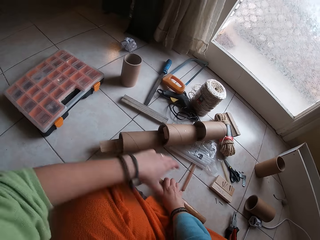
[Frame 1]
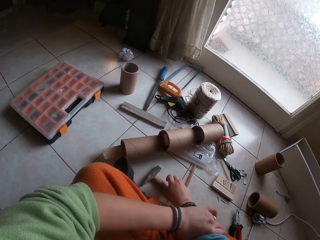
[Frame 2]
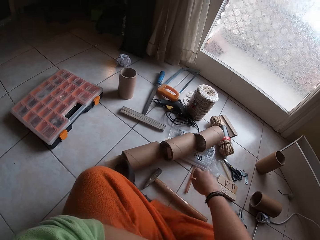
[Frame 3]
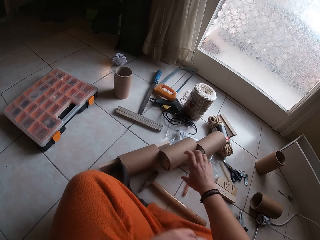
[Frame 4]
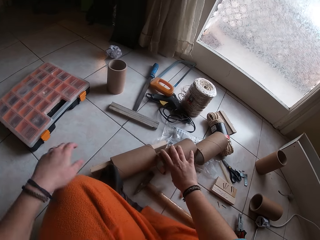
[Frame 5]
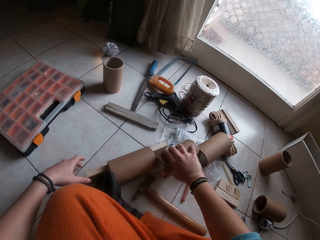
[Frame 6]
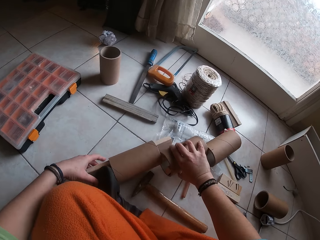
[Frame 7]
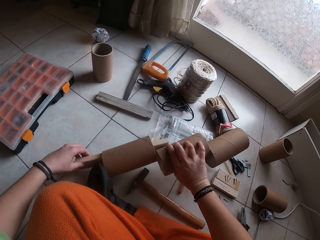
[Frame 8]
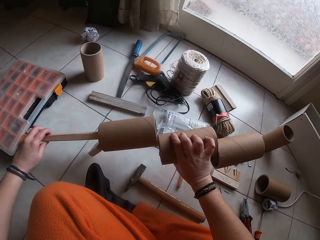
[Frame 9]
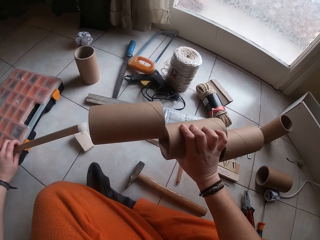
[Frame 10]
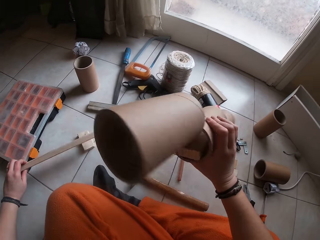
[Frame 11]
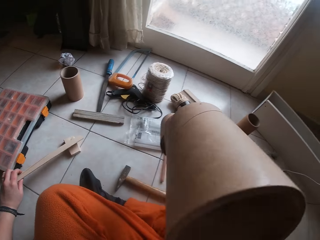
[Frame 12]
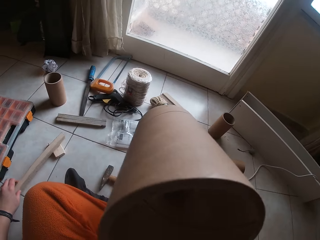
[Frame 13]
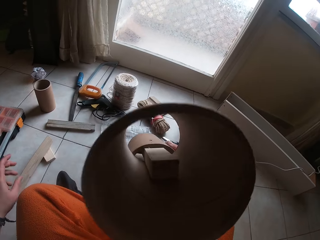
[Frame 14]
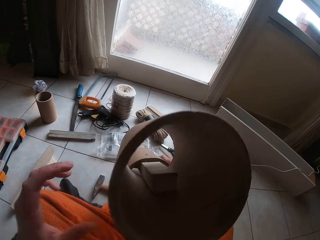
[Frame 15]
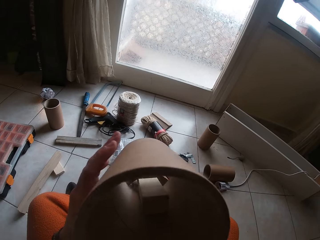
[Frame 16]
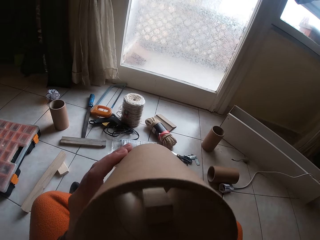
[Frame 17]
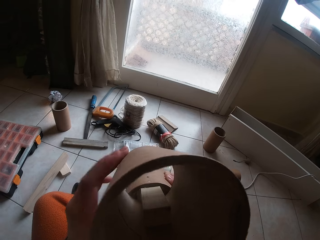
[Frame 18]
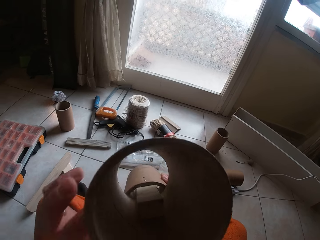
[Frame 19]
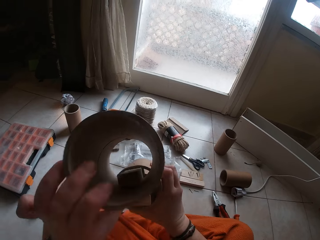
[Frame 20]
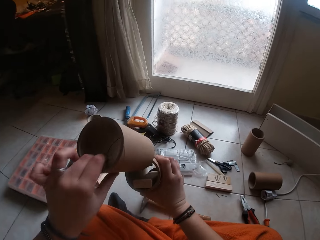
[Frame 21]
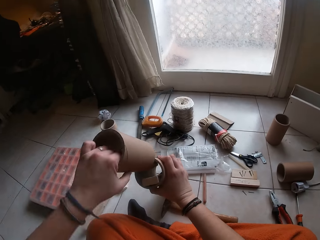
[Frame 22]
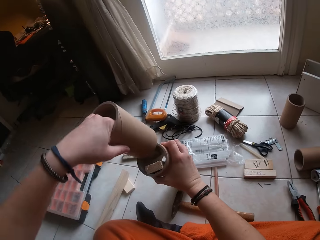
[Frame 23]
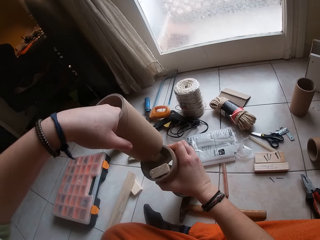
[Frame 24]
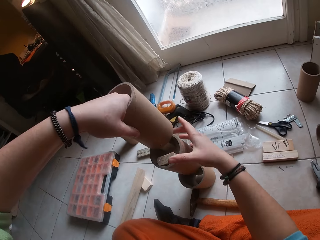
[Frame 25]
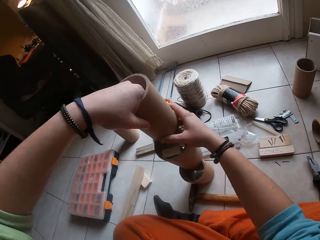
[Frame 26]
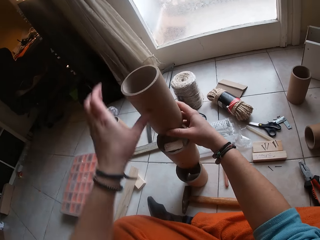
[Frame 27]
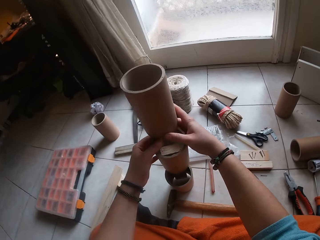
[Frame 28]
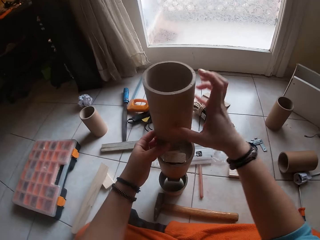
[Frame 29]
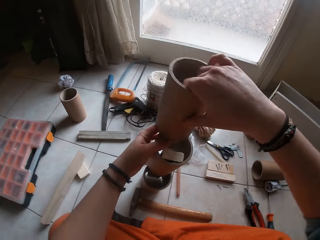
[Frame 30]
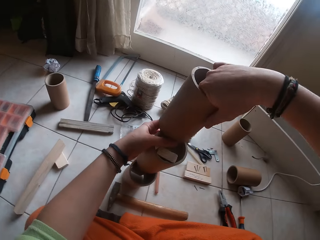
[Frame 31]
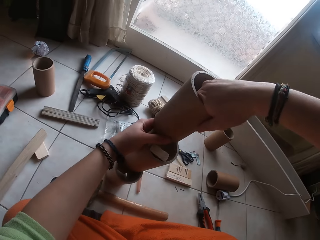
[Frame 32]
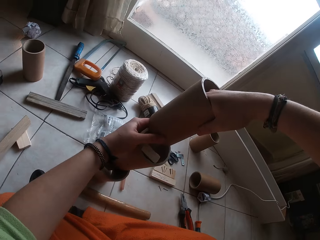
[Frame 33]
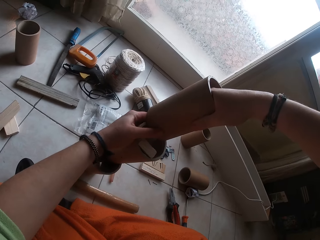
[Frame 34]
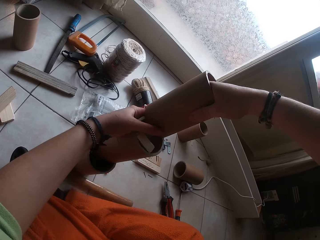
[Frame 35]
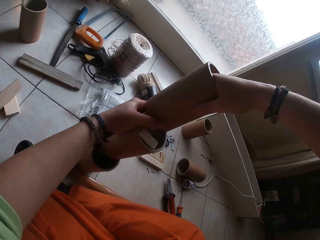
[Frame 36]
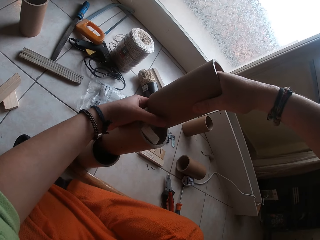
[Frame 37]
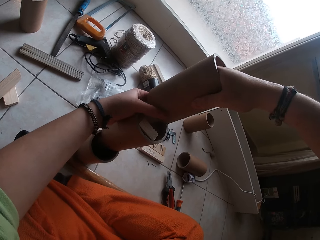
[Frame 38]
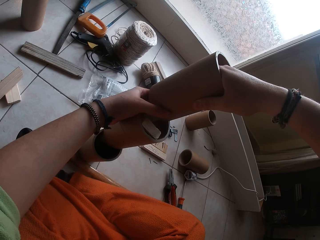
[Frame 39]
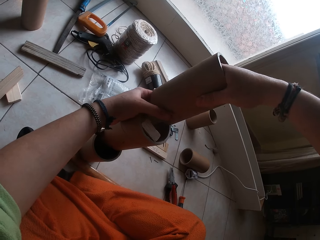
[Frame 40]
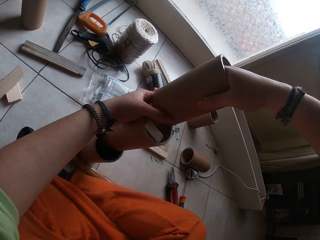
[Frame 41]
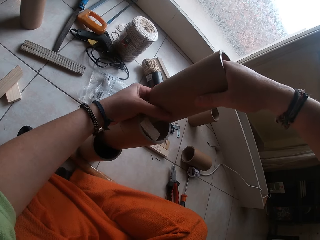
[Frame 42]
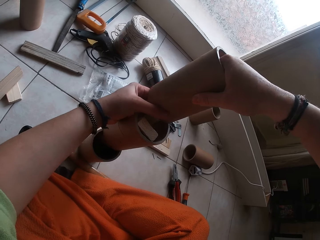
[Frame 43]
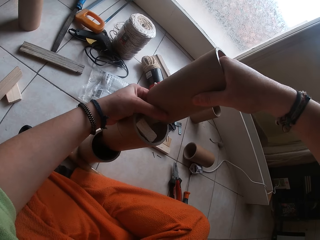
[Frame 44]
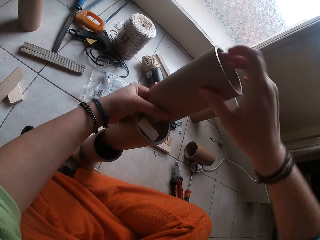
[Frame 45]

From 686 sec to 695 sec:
The camera wearer drops the hammer on the floor. She rolls up the sleeve on her cloth with her left hand and moves the cloth at the right hand. She picks the cardboard tube craft from the floor with her right hand. She moves the planks from the cardboard tube to the floor with her left hand. She checks the cardboard tube craft with both hands. She places the cardboard tube on the floor with both hands. She checks the cardboard tube craft on the floor with both hands.

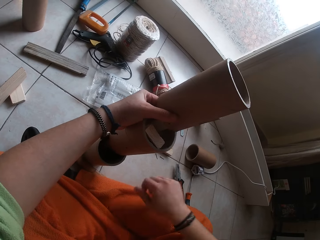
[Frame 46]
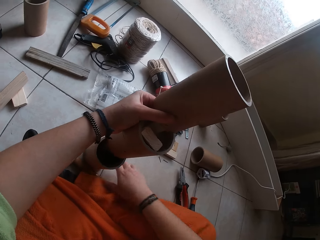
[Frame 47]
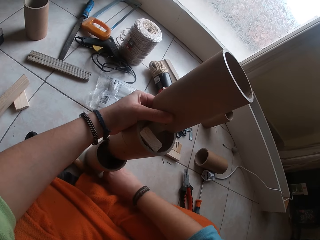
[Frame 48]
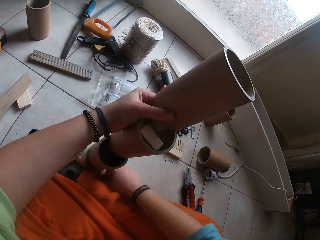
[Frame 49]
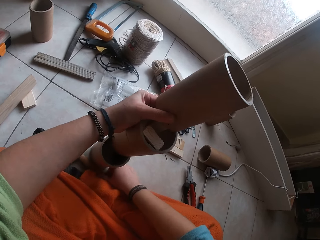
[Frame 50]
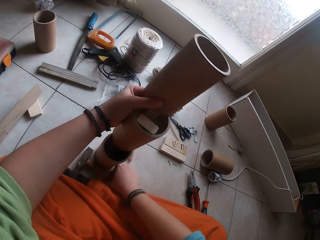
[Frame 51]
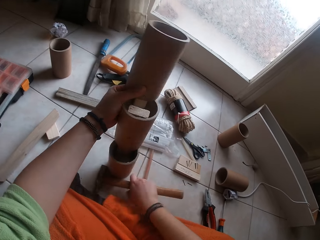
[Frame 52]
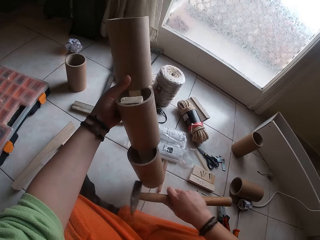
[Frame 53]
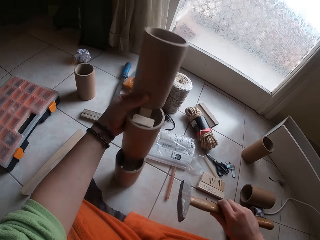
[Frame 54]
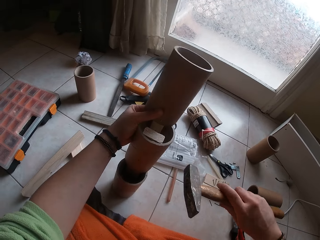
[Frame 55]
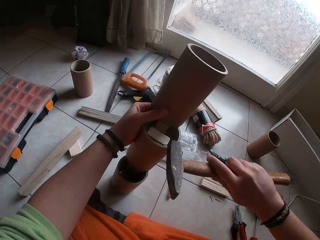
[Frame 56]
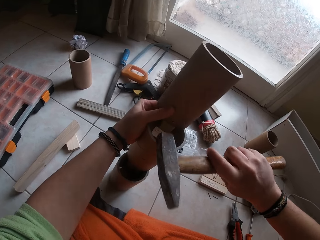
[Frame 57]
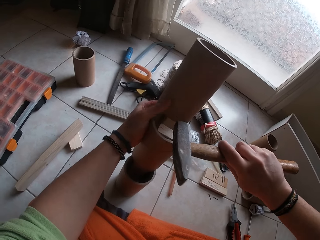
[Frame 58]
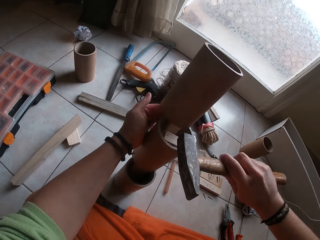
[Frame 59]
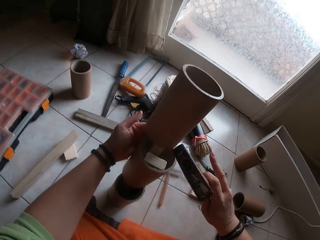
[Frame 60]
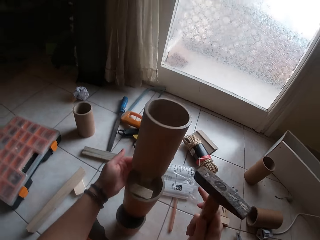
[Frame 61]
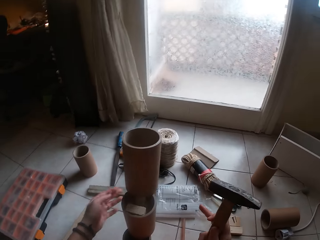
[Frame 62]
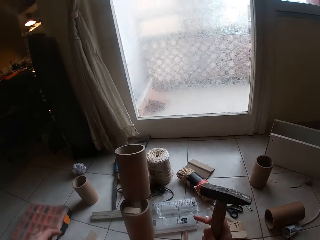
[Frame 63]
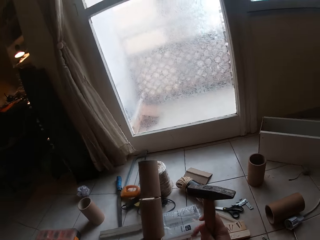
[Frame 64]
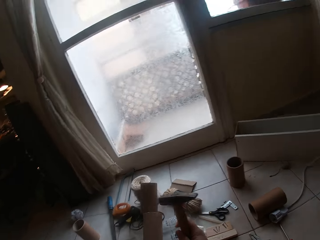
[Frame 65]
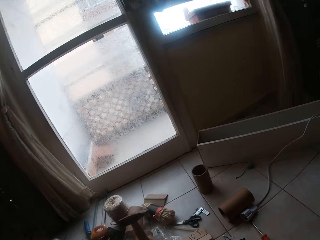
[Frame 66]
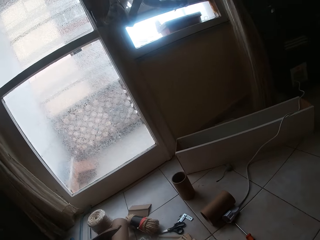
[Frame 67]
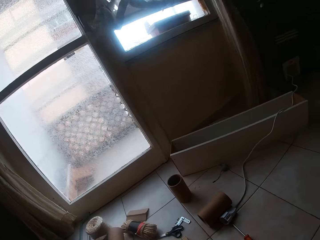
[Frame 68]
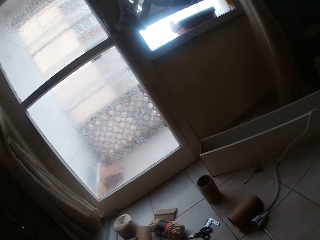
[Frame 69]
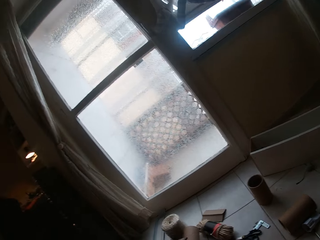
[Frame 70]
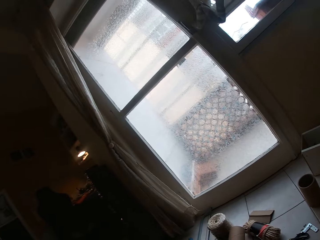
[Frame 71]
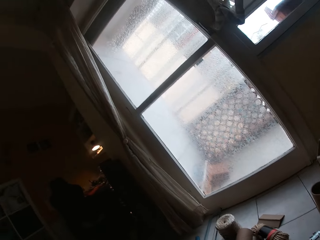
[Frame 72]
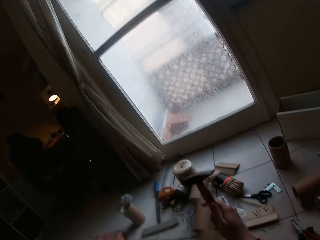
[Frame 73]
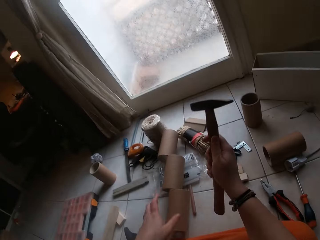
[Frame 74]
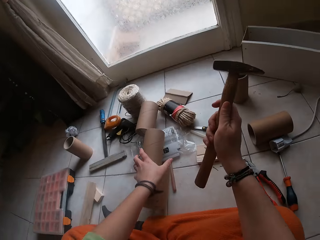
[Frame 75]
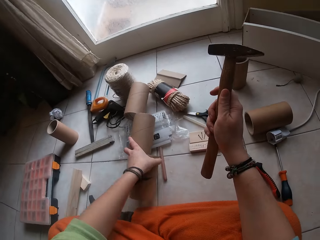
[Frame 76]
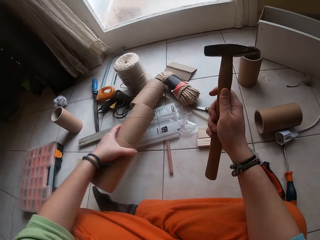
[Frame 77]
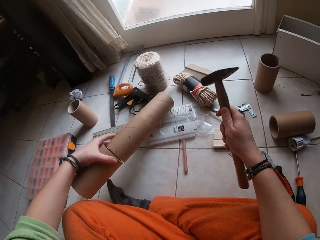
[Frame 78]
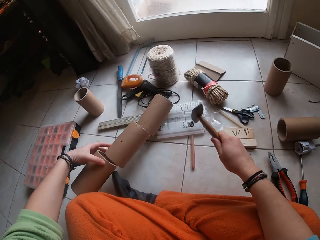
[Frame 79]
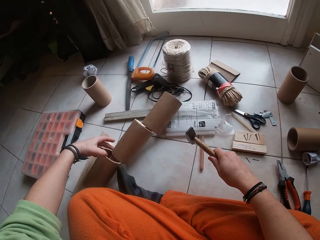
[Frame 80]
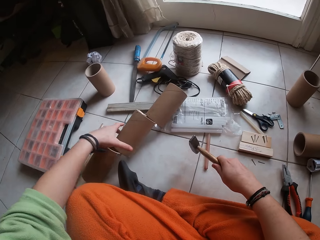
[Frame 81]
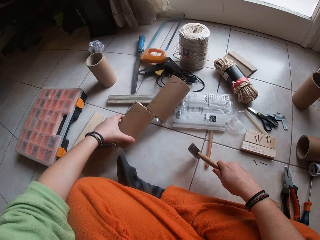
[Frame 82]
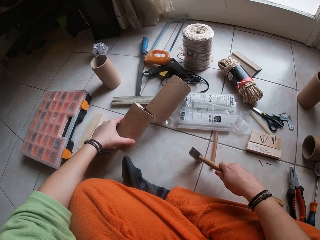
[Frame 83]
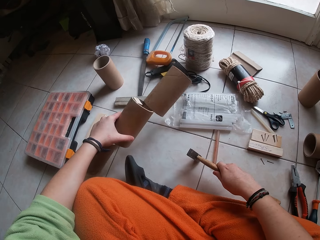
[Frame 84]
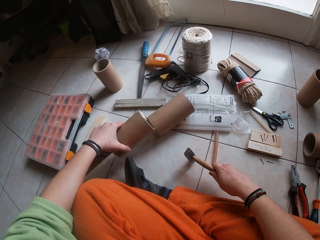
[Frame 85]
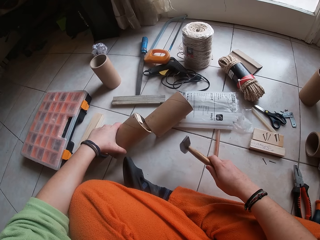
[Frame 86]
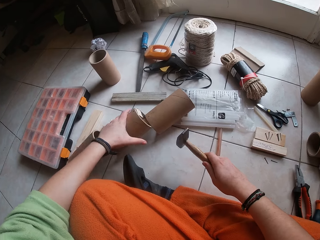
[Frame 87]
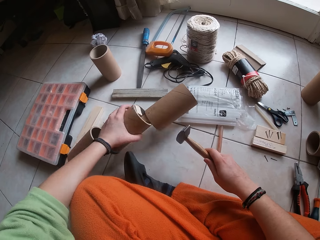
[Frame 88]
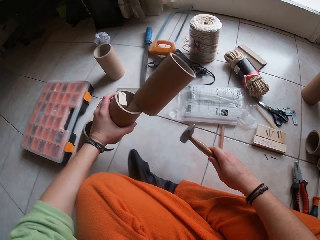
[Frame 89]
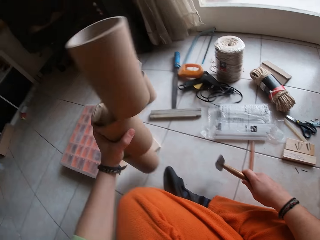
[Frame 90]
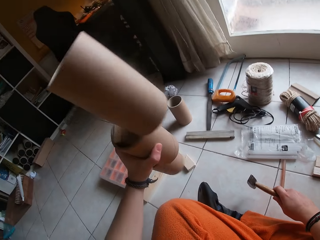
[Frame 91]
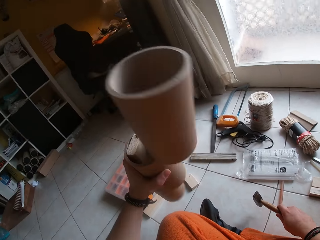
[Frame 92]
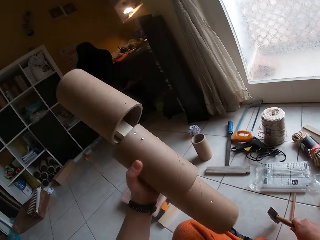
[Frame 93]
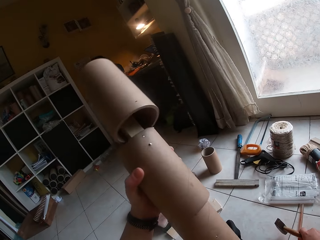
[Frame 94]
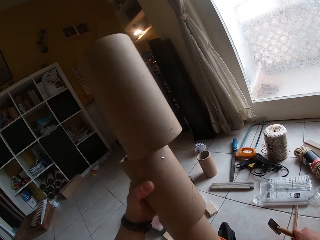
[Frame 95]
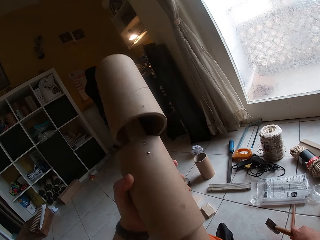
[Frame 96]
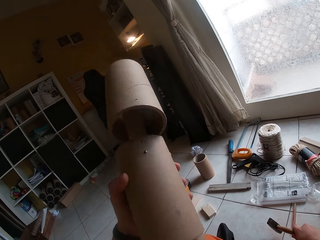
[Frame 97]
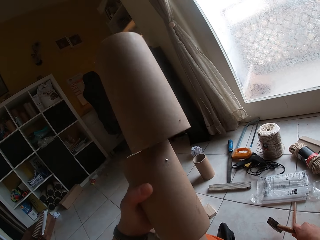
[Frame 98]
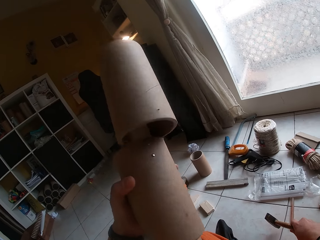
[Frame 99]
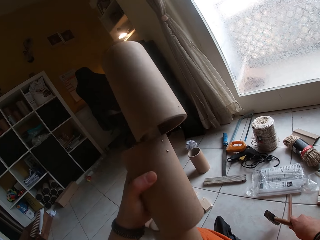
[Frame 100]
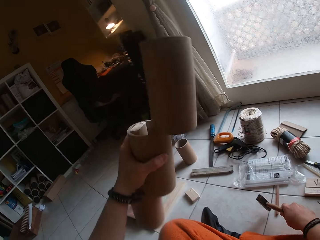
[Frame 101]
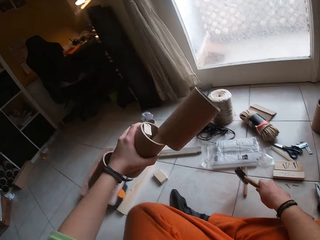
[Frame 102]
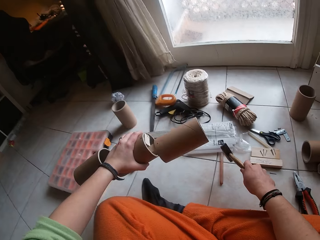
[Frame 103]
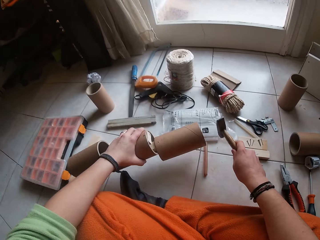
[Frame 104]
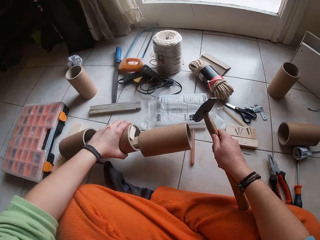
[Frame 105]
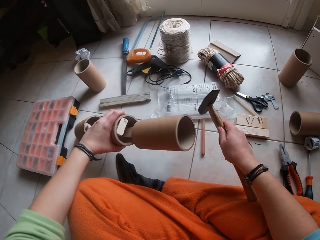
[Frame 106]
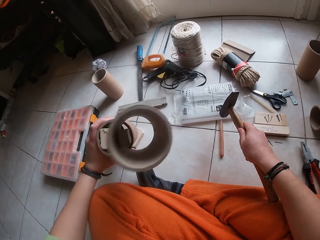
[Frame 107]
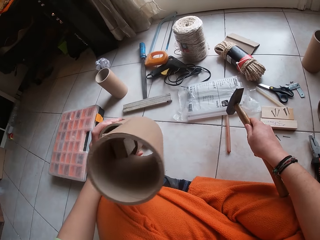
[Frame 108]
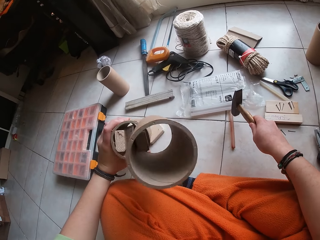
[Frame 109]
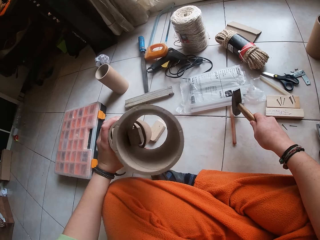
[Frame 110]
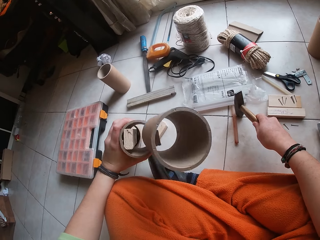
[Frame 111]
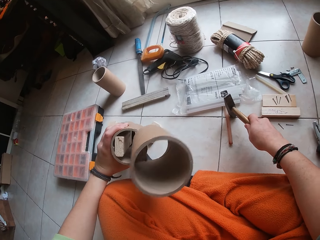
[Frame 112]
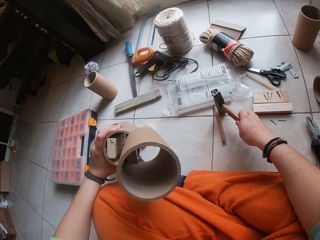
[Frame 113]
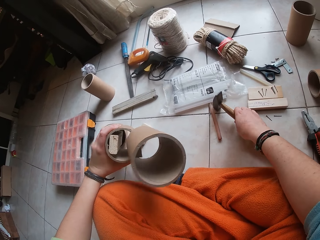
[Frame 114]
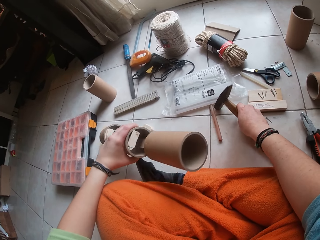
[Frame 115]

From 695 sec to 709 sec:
The camera wearer picks the hammer from the floor with her right hand. She holds up the cardboard tube craft with her left hand. She places the cardboard tube craft on the floor. She hits in the nail on the cardboard tube into the plank in the cardboard tube craft with the hammer. She drops the cardboard tube craft on the floor. She moves the cardboard tube craft on the floor with her left hand. She moves the craft on the hand. She picks the cardboard tube craft from the floor with her left hand. She checks the cardboard tube craft in her right hand. She lowers down the craft and lifts the craft up. She drops the hammer on the floor.
